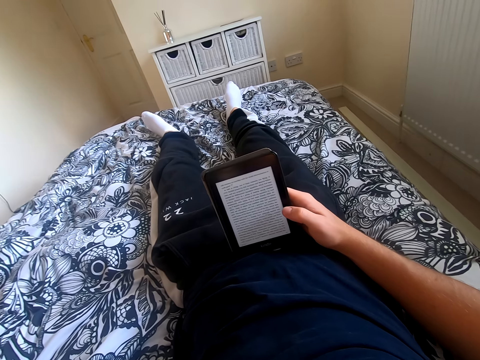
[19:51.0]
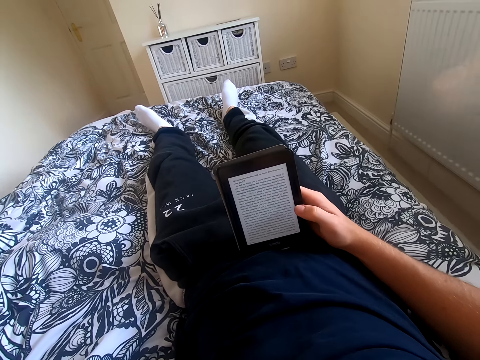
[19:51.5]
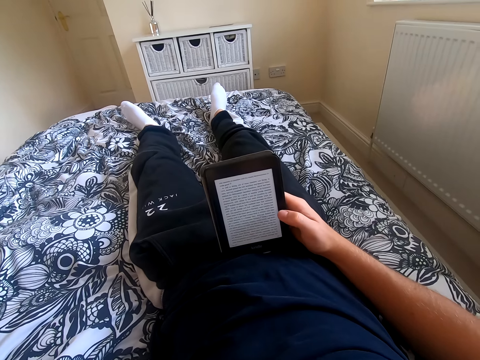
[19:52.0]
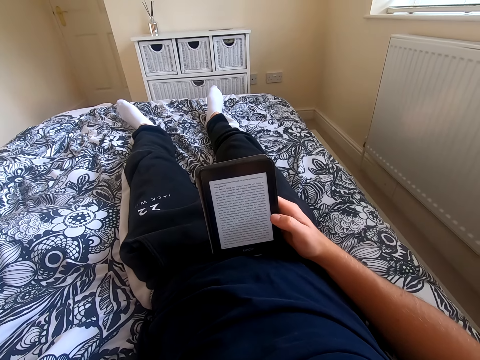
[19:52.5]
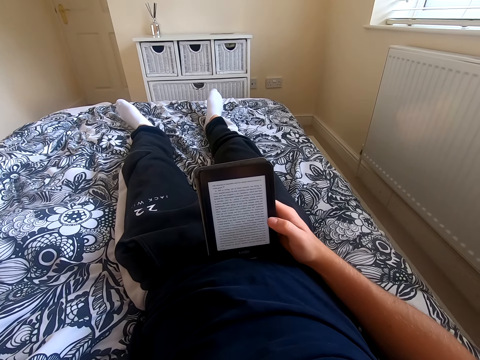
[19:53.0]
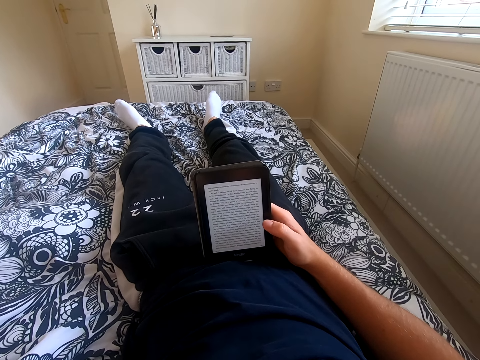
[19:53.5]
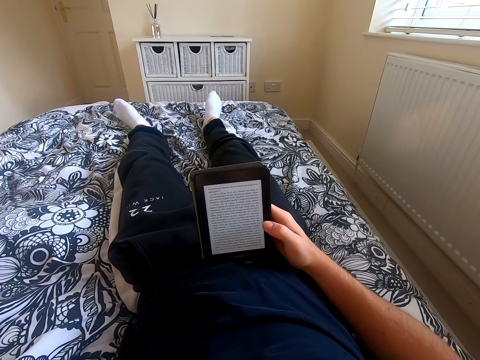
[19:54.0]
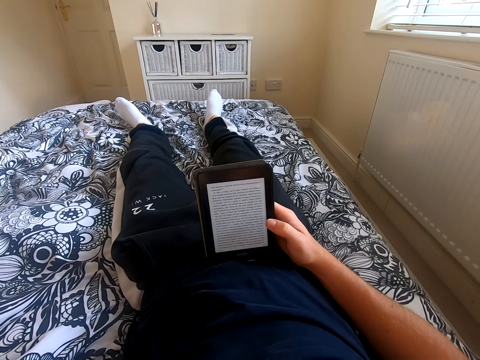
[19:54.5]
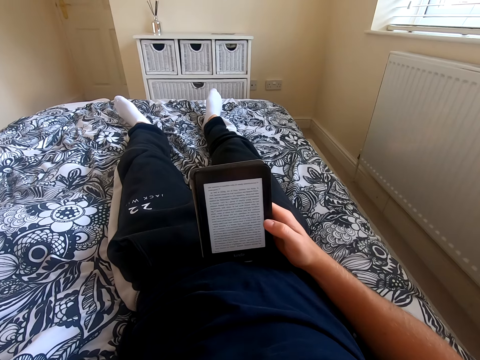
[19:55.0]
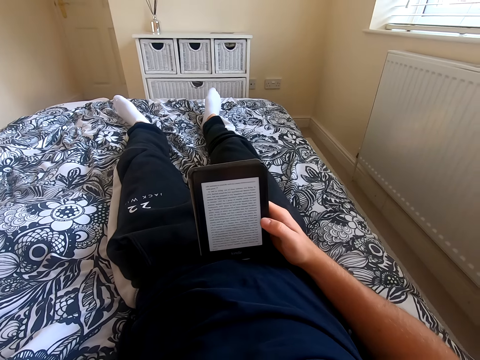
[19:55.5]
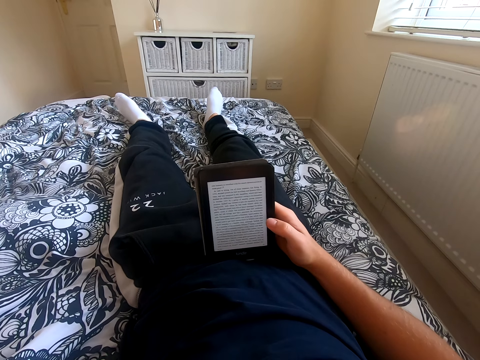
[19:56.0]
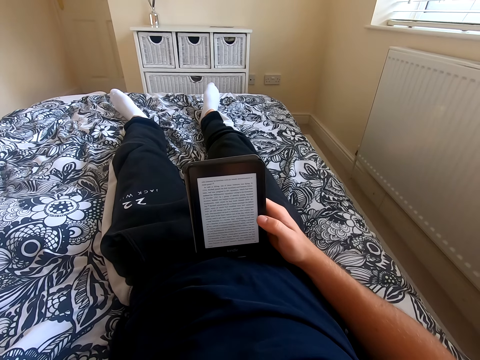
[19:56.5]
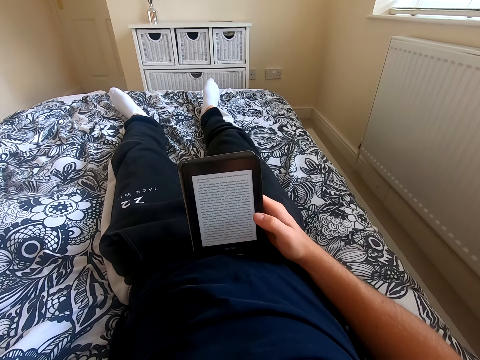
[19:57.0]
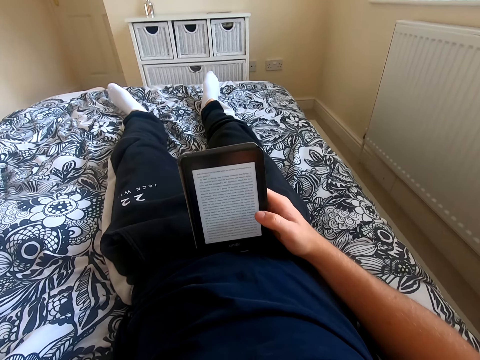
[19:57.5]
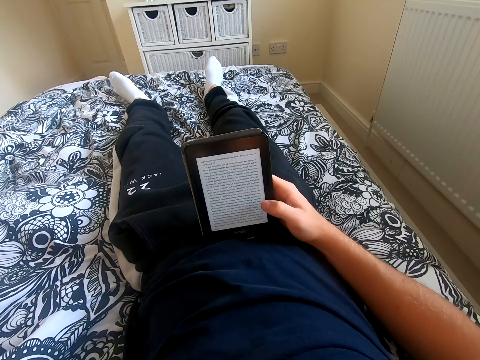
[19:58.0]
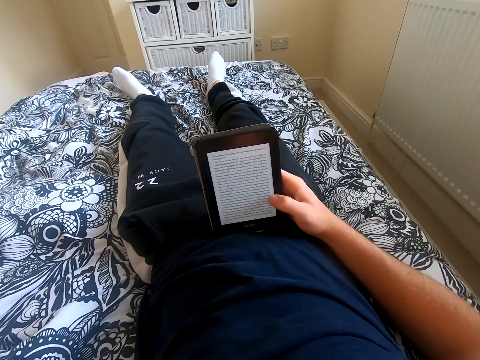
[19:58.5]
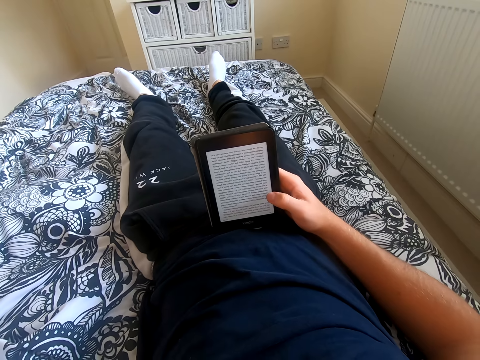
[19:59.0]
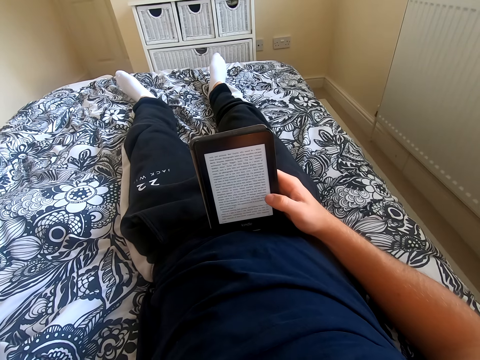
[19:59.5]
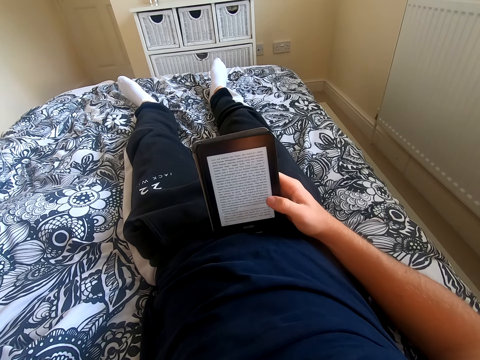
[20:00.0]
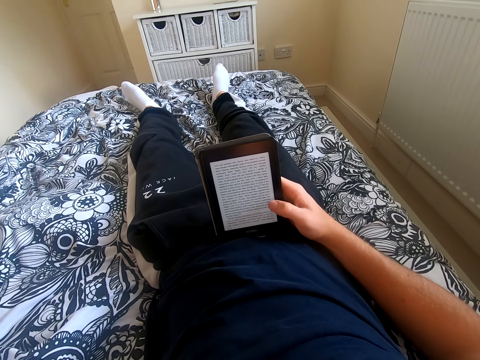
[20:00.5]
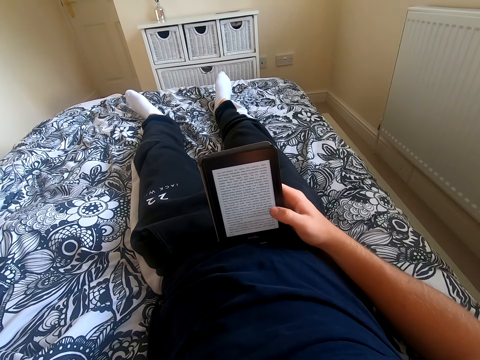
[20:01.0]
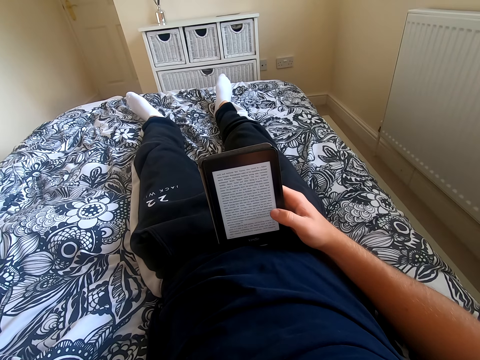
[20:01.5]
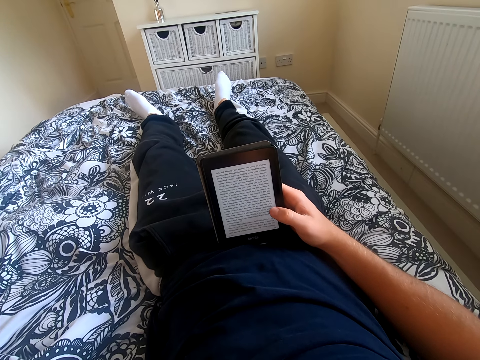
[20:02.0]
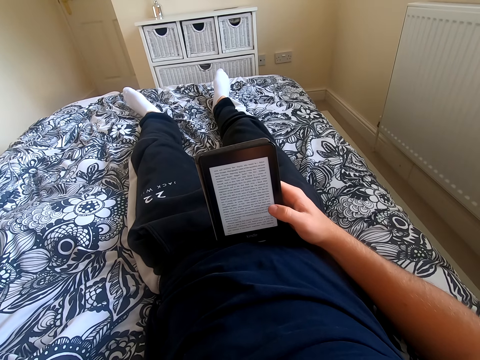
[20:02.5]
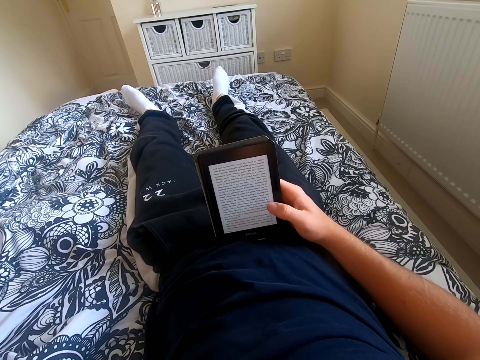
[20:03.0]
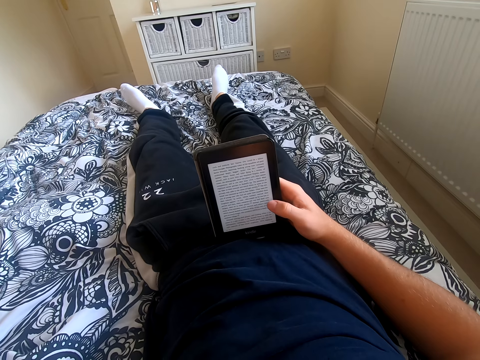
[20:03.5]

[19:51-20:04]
The camera wearer scrolls through the tablet. They read through the tablet.

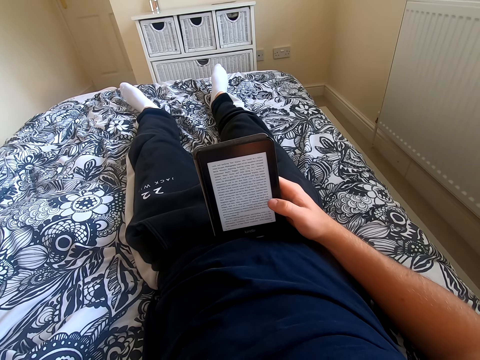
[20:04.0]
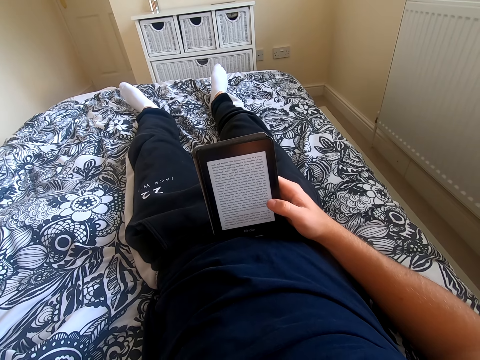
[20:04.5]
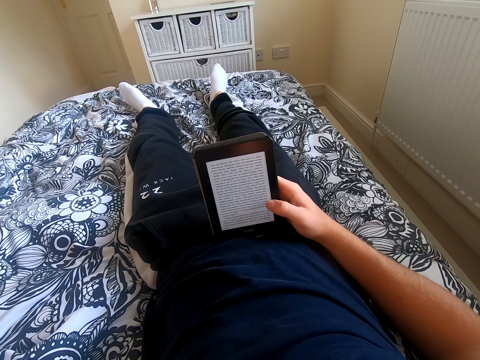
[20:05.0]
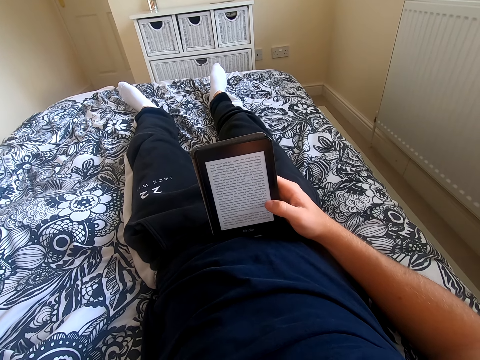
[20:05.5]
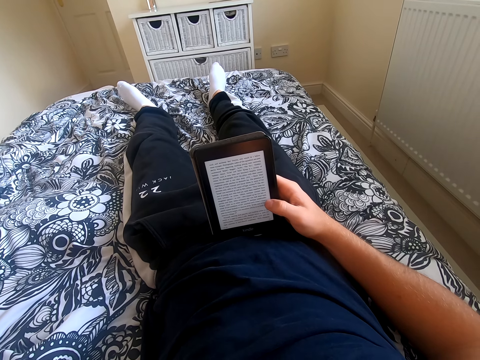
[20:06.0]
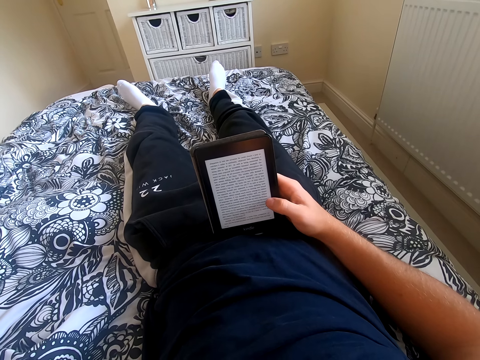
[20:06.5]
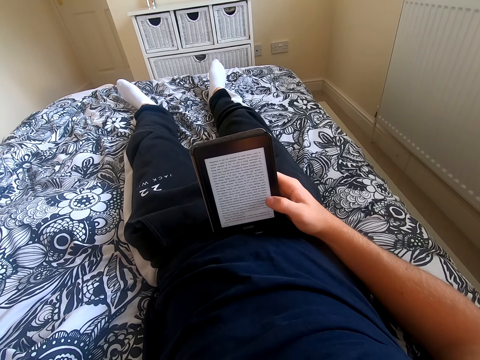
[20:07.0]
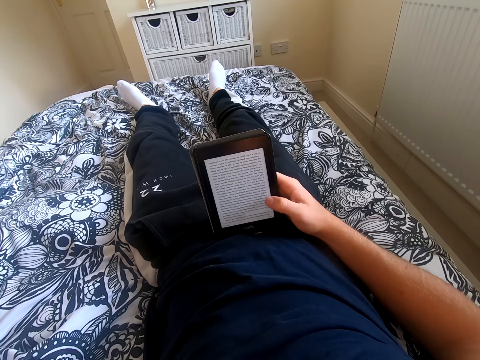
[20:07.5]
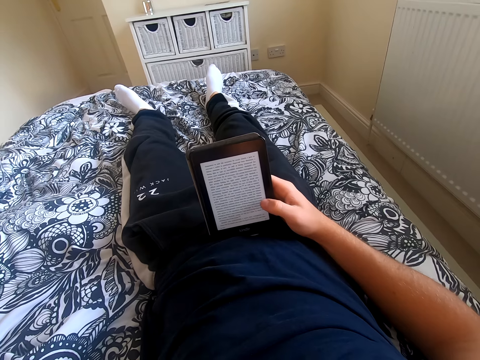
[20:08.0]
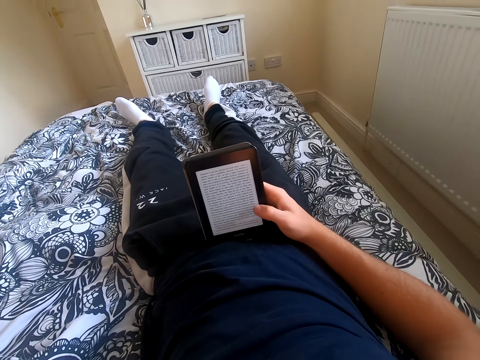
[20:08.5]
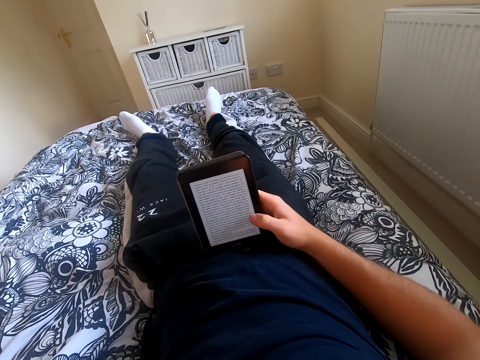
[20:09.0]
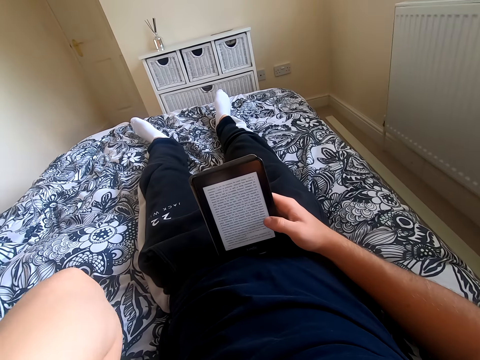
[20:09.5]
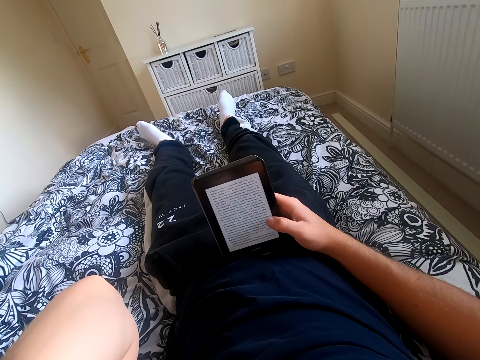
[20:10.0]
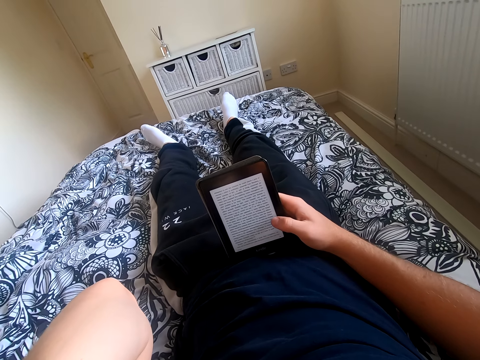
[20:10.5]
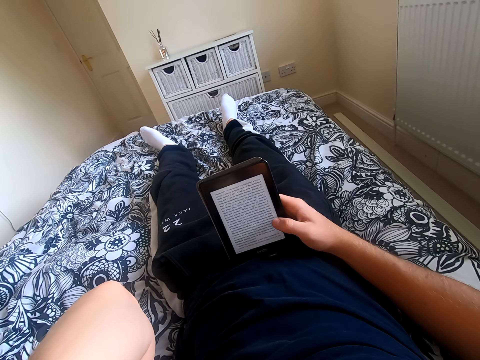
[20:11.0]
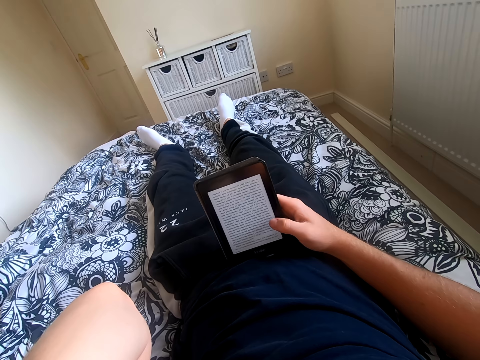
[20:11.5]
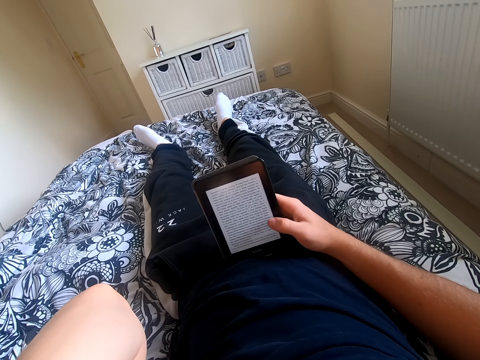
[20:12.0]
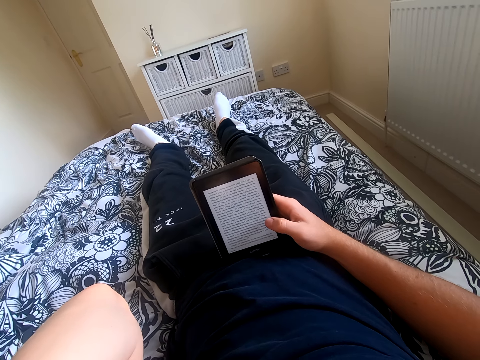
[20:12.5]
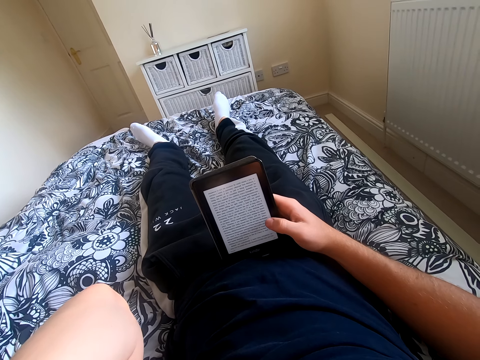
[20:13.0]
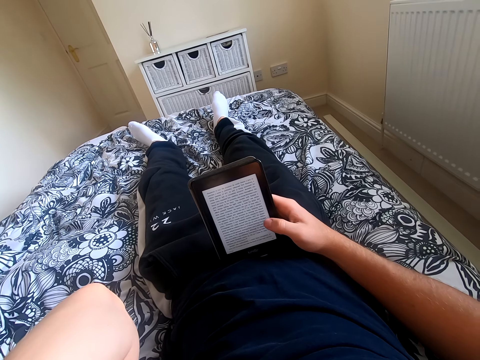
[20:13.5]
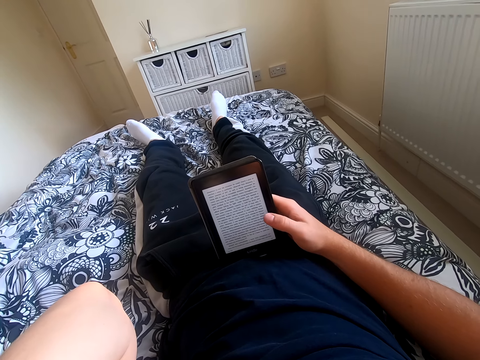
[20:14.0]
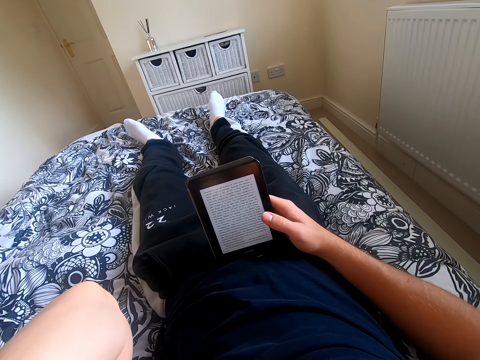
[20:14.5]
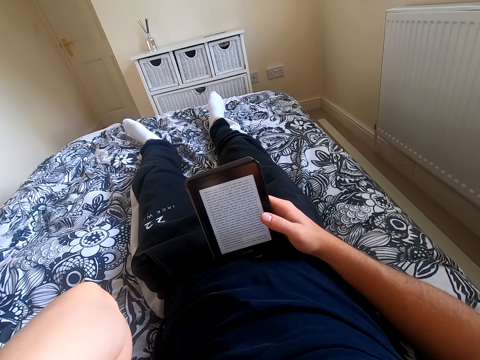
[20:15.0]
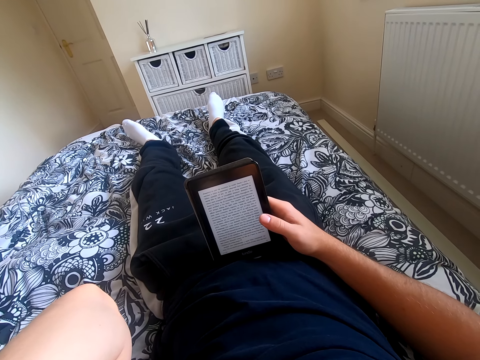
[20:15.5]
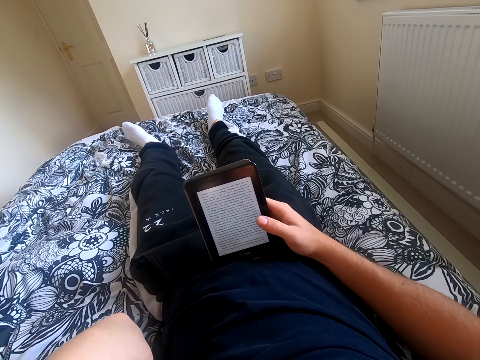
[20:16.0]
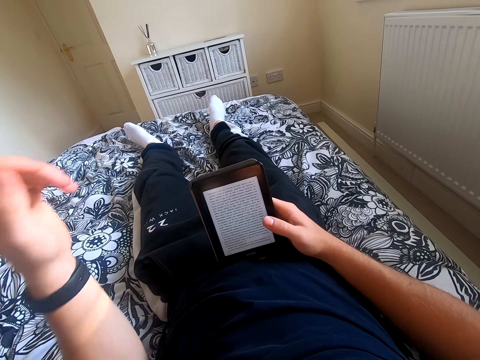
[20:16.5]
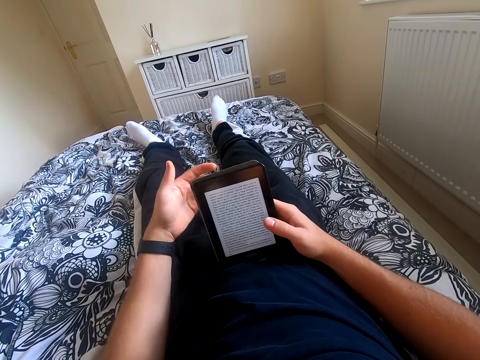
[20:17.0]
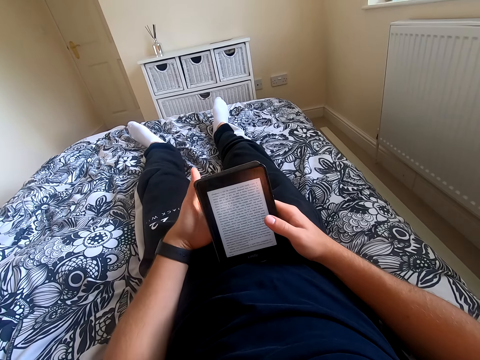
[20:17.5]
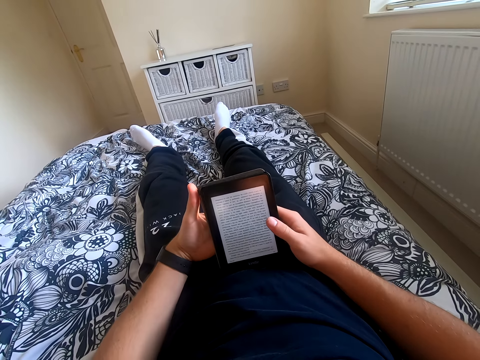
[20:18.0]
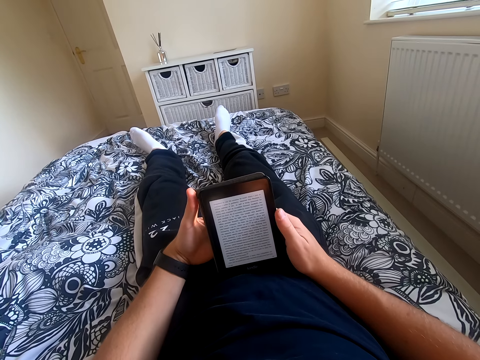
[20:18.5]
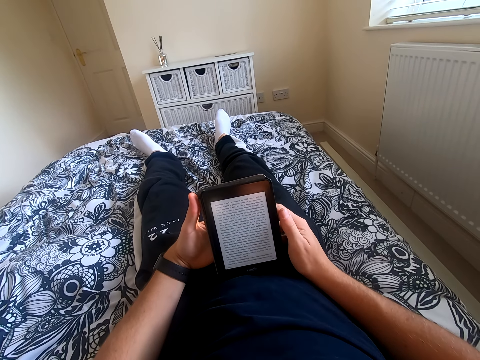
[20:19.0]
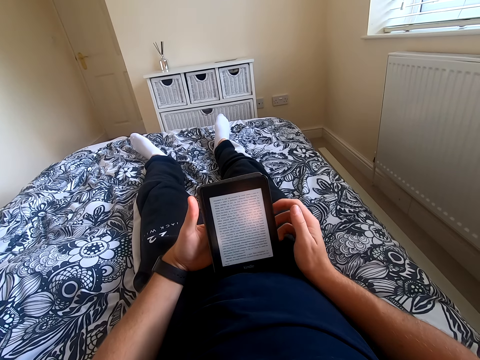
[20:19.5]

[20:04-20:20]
The camera wearer scrolls through the tablet. He reads through the tablet. He holds the tablet with his left hand.
